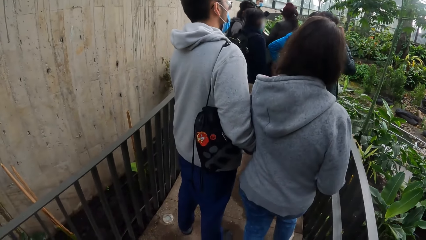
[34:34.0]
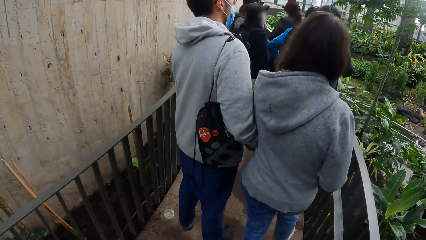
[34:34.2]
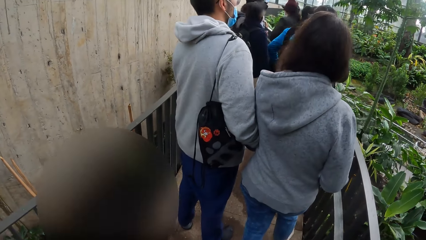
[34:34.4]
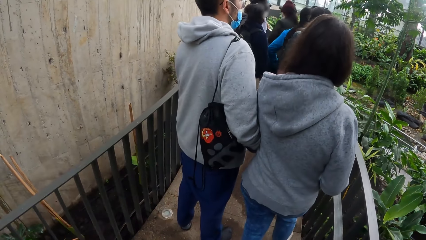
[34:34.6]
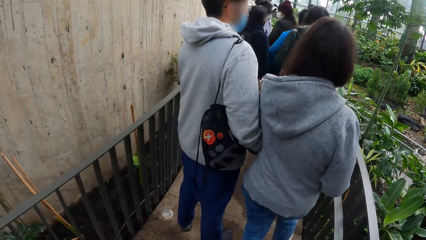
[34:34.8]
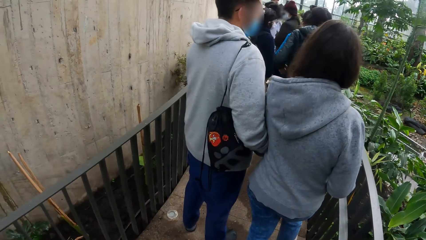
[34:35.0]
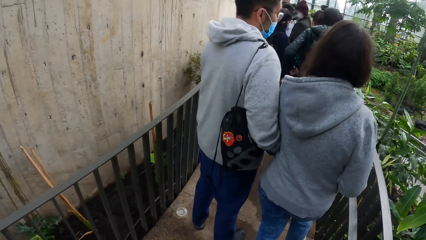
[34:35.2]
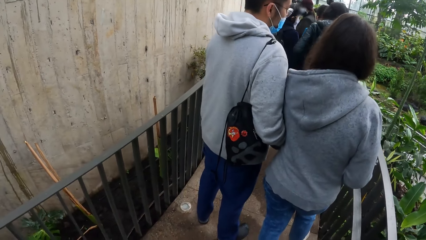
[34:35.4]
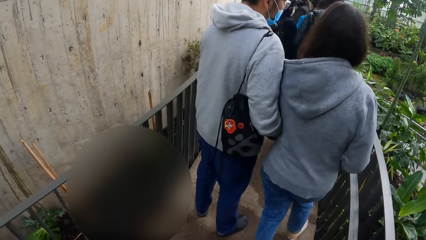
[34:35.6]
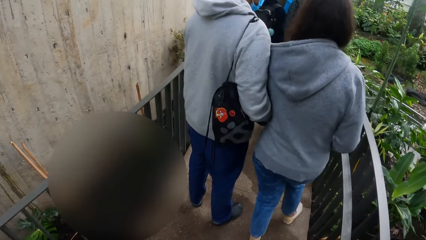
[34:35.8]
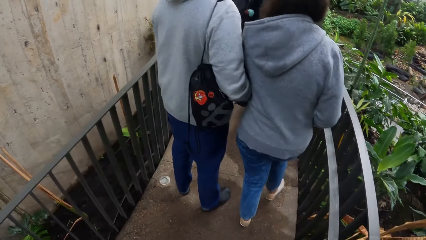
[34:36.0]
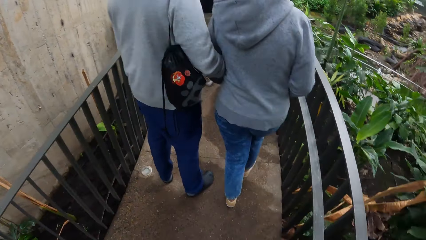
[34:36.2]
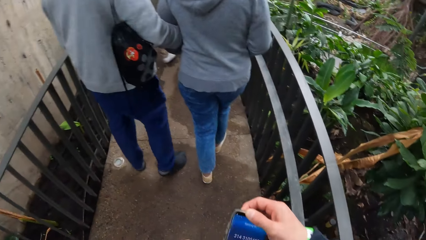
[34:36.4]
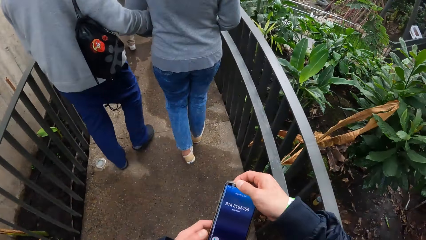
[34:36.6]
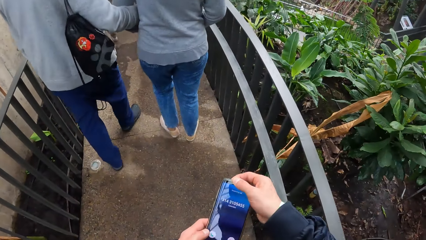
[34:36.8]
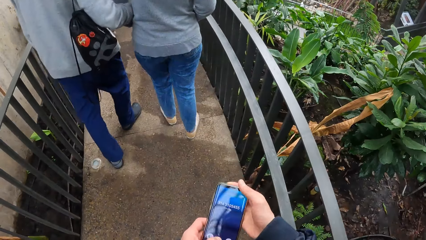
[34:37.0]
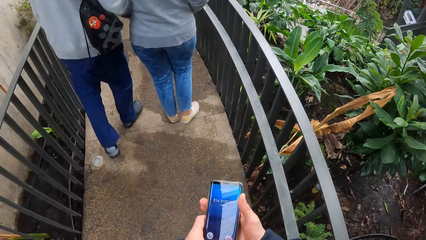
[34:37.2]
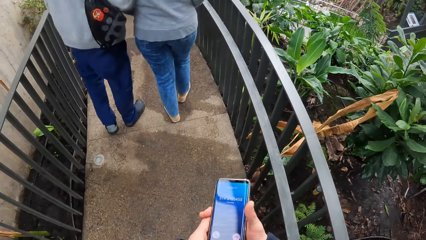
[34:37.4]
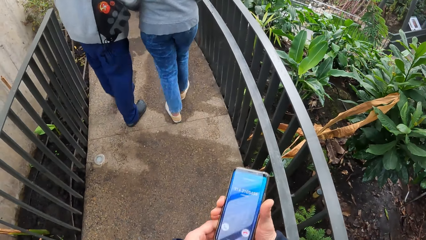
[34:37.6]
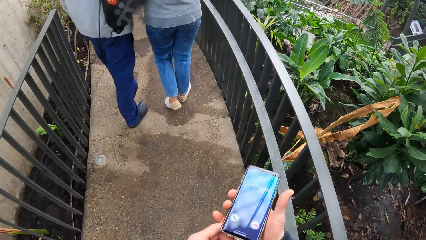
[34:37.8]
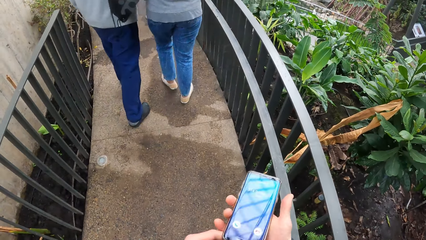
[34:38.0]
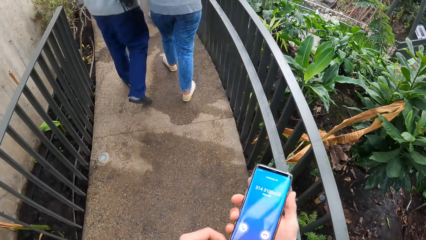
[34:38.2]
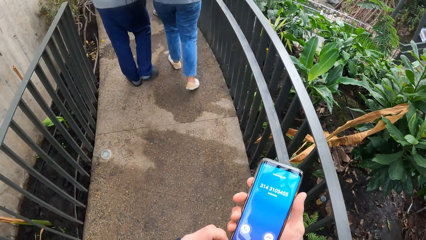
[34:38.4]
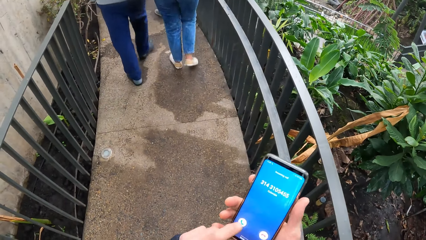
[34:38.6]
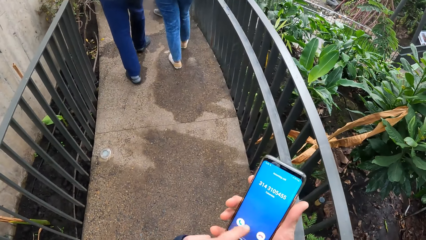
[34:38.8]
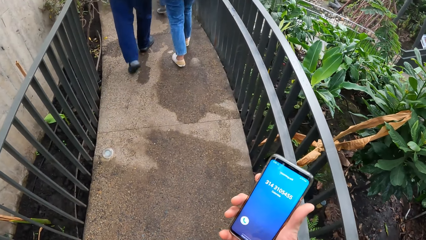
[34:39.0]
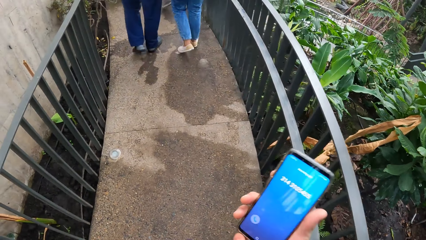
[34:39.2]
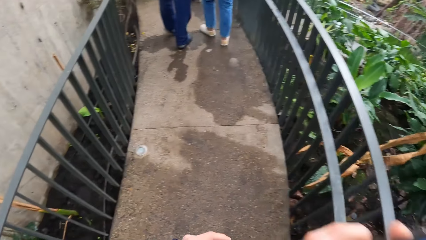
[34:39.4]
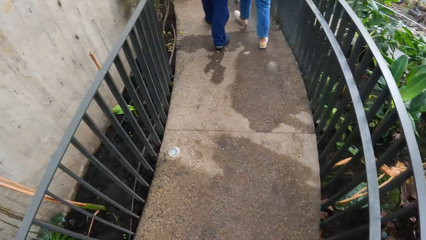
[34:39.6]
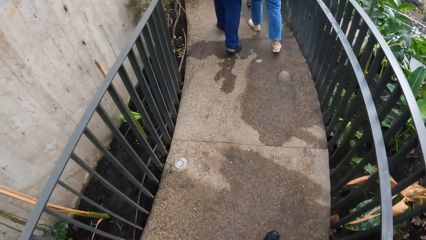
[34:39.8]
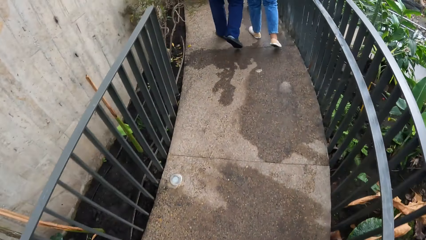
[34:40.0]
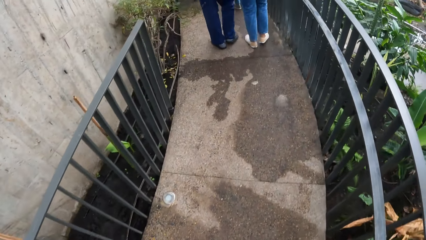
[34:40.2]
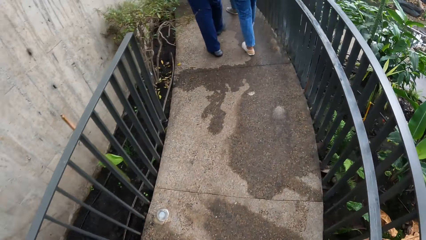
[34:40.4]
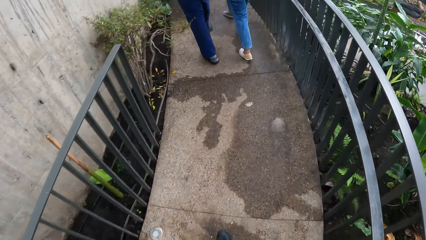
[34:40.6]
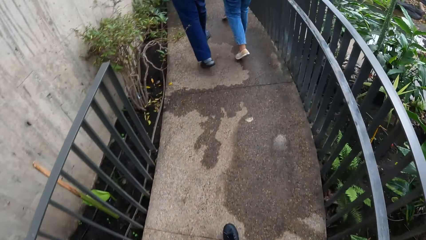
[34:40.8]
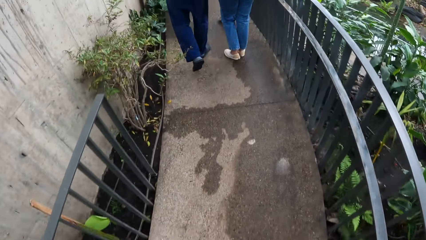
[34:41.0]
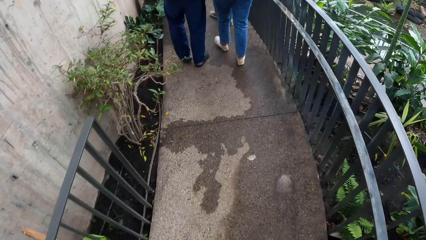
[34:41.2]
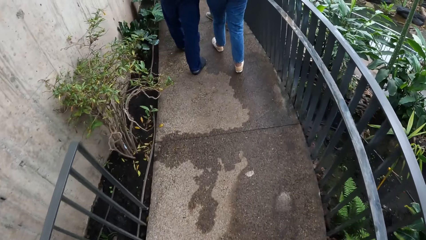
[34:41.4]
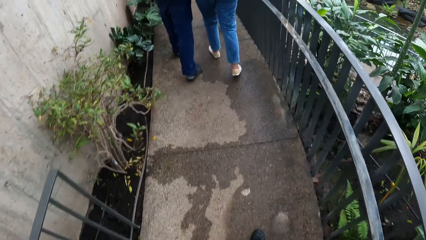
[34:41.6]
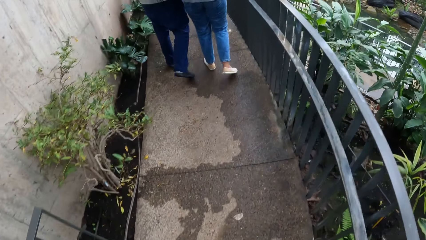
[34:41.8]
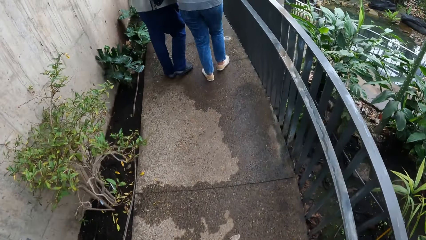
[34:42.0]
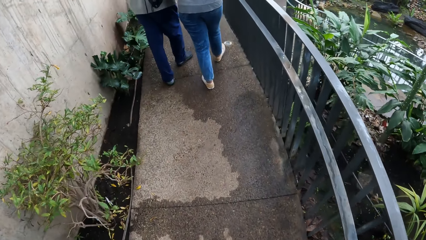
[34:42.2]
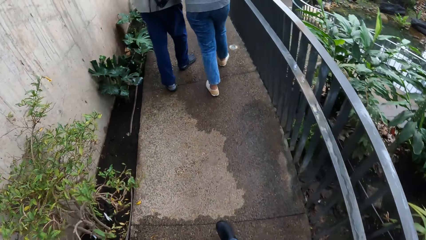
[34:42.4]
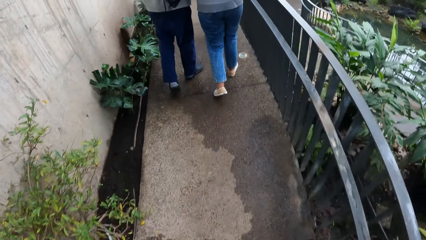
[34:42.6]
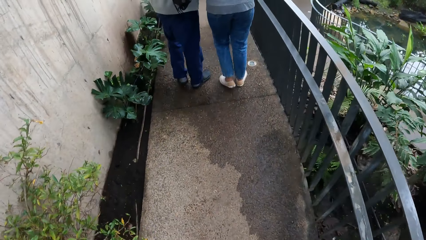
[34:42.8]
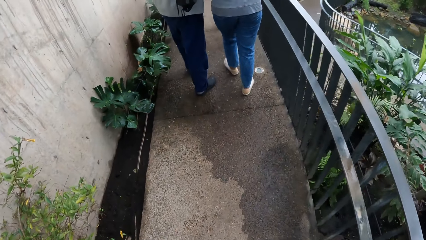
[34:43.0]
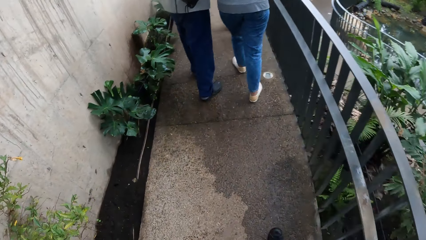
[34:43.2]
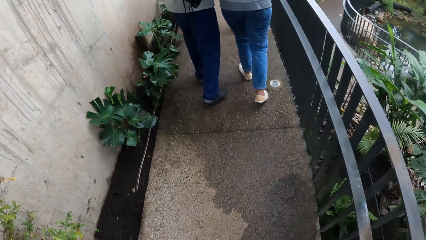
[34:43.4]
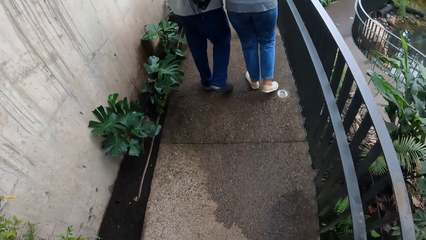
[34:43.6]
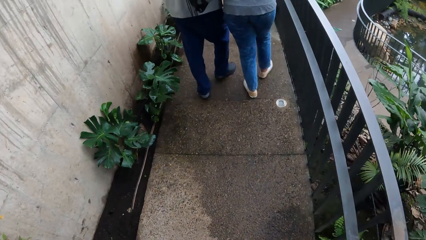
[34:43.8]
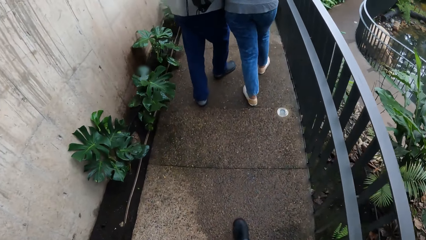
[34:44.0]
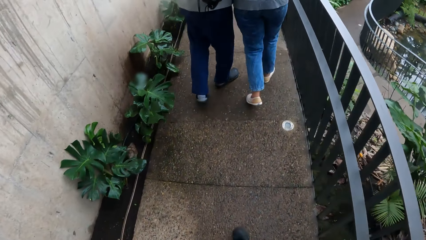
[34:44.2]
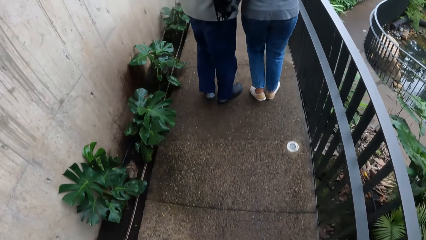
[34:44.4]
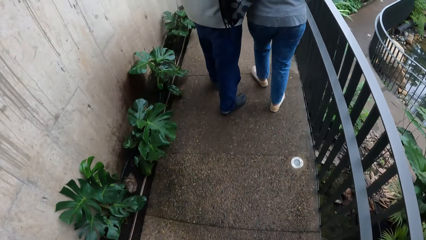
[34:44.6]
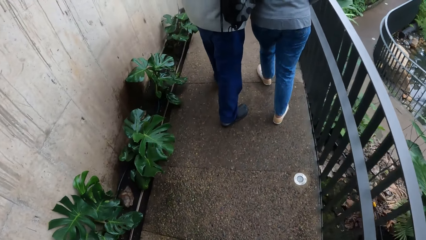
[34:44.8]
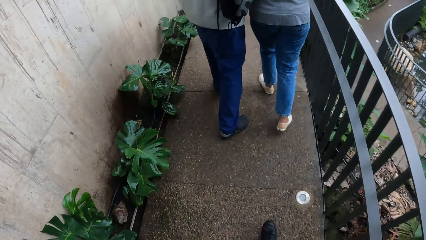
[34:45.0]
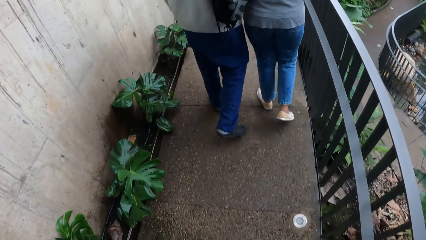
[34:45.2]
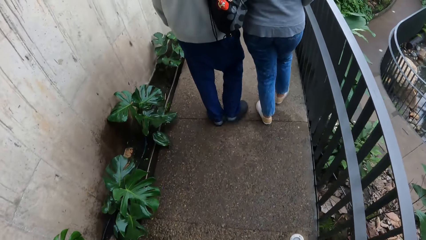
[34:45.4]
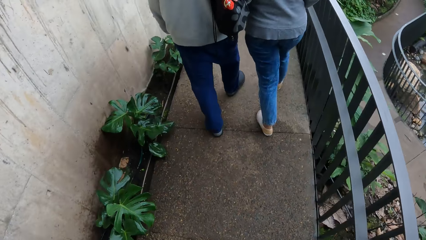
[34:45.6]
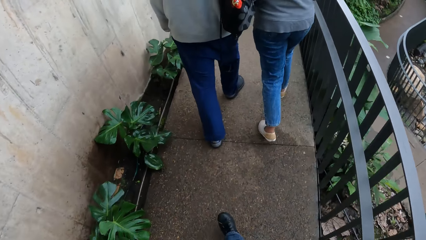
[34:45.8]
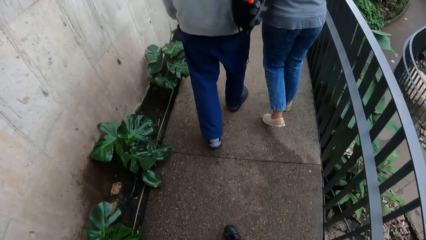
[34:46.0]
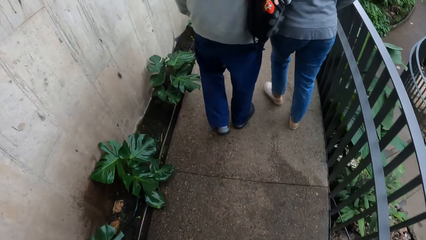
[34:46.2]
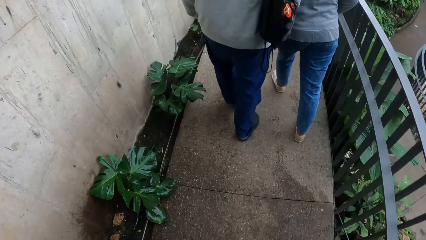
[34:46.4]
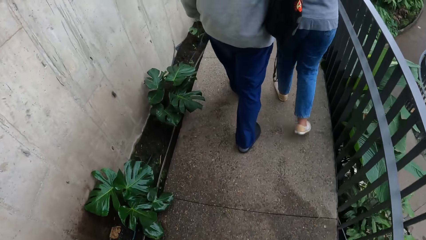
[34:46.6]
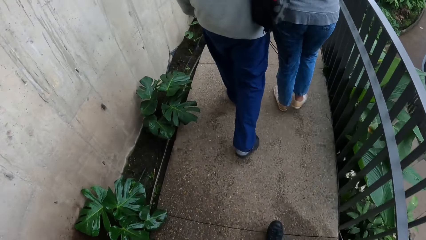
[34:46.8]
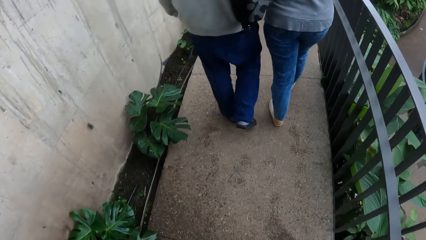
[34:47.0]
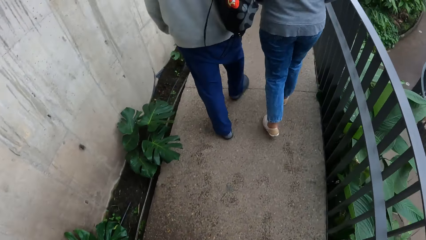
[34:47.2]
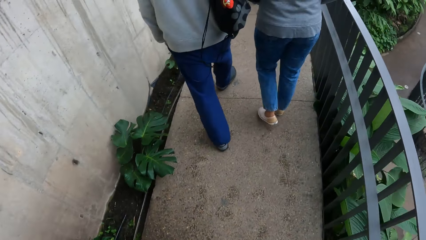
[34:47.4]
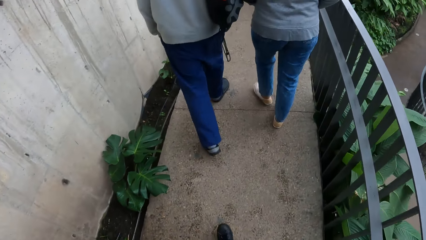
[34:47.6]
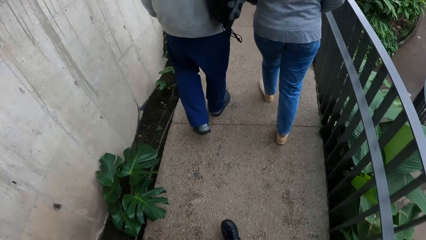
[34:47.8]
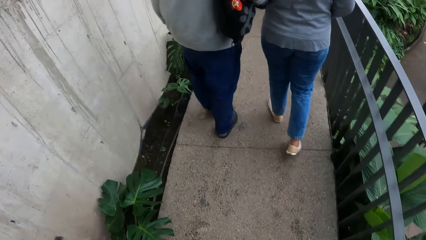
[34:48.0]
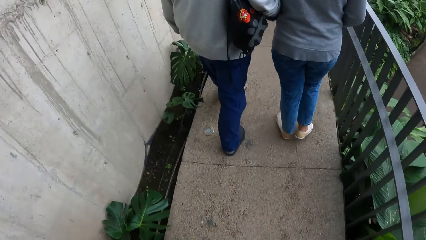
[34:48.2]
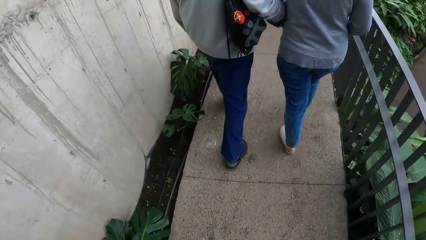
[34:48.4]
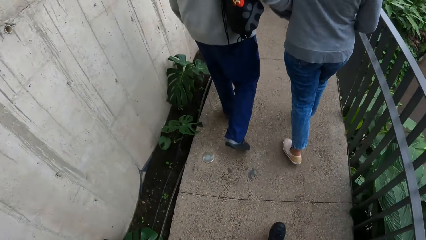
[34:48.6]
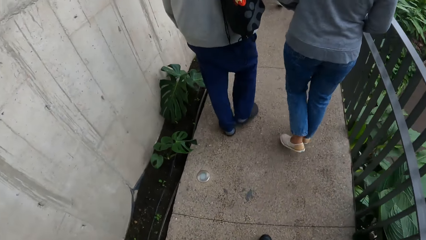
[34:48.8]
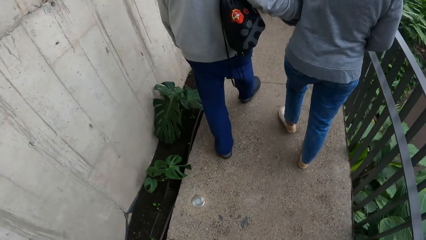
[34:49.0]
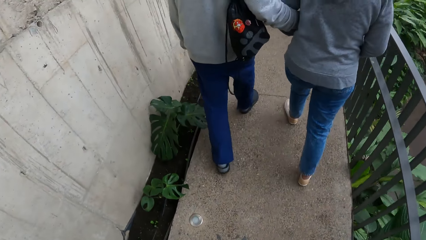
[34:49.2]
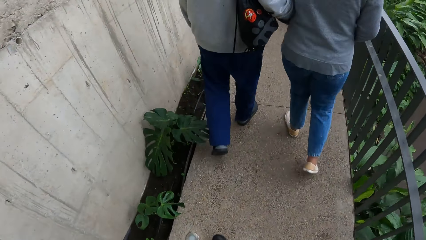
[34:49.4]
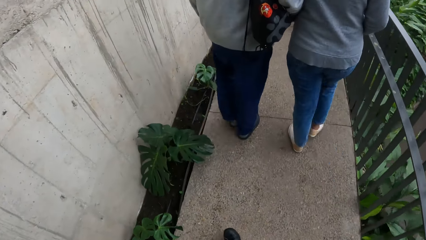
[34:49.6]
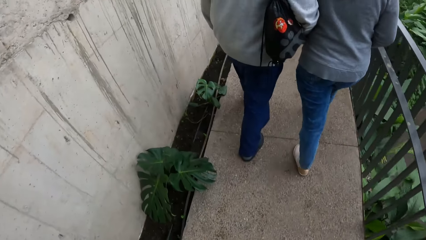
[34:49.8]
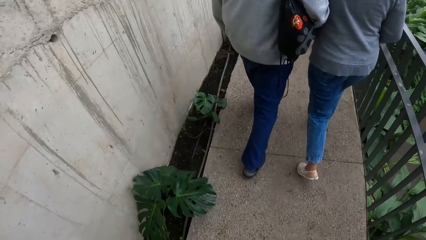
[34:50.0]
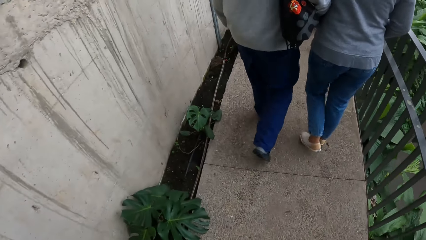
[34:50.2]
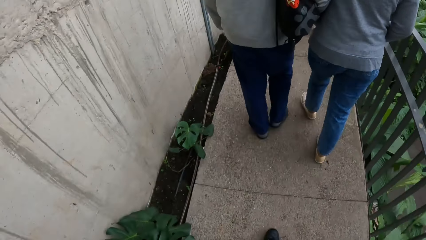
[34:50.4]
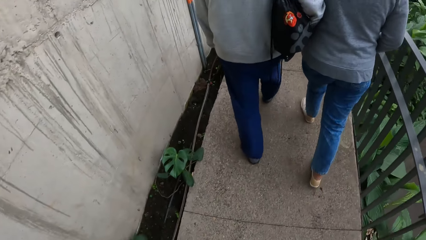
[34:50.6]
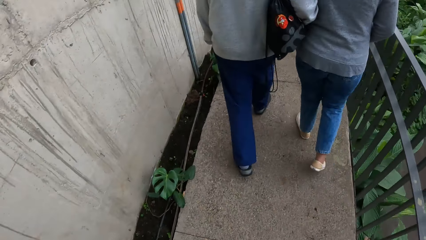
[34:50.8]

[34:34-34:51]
The camera wearer brings out a phone with his right hand. He holds the phone with both hands. He picks up a call. He operates the phone with his left hand. He walks on a rail. He looks down.
